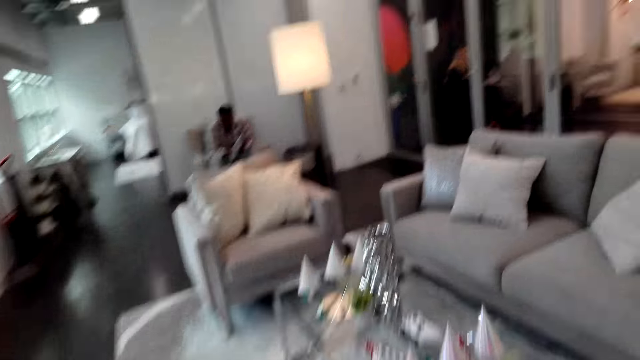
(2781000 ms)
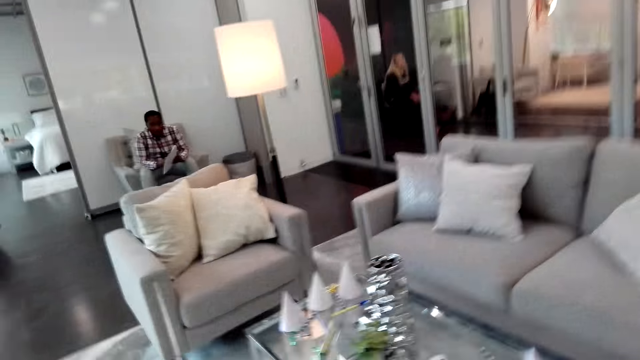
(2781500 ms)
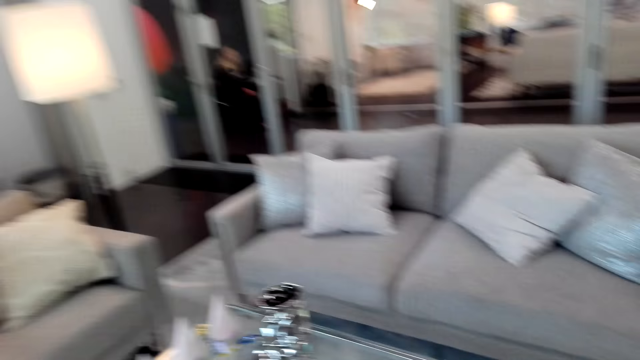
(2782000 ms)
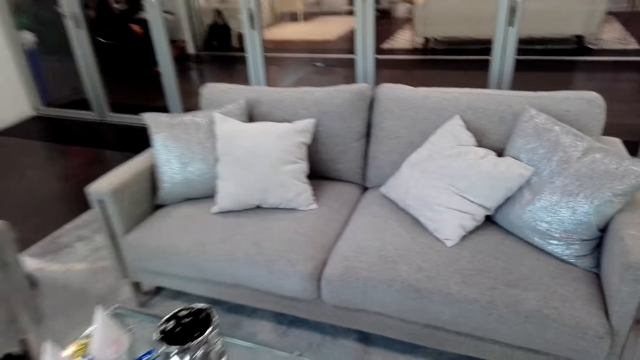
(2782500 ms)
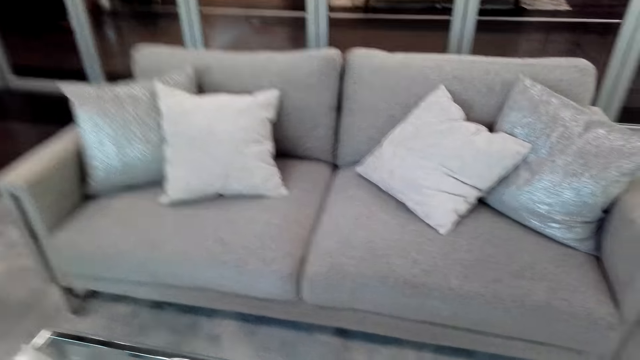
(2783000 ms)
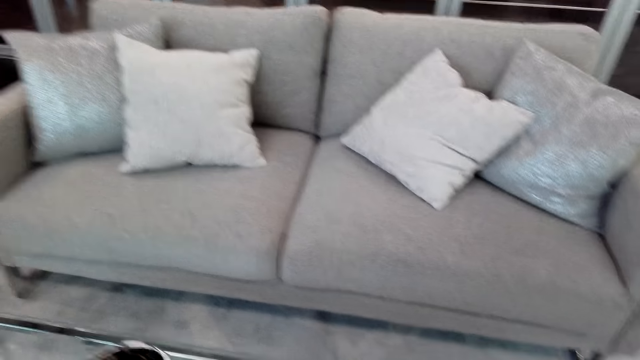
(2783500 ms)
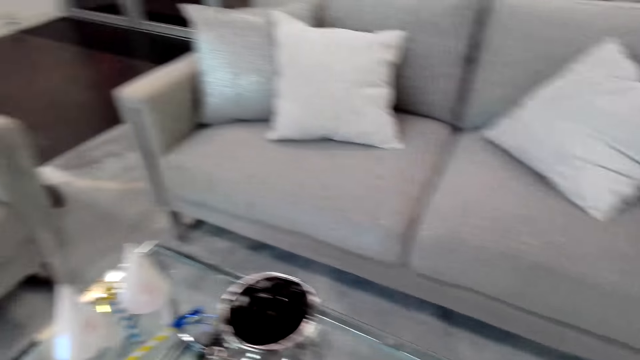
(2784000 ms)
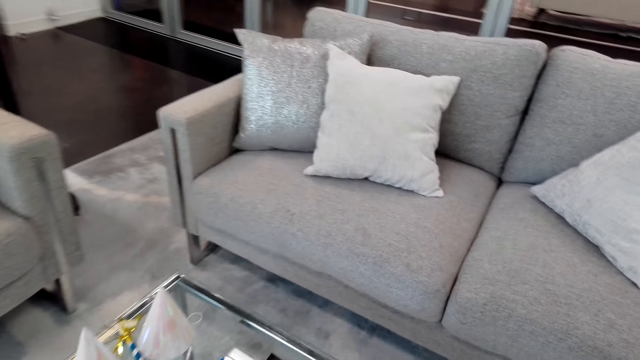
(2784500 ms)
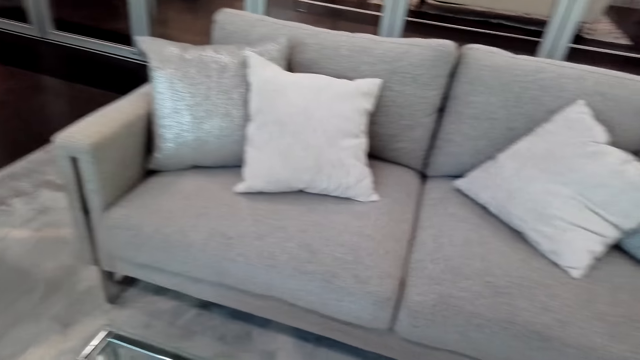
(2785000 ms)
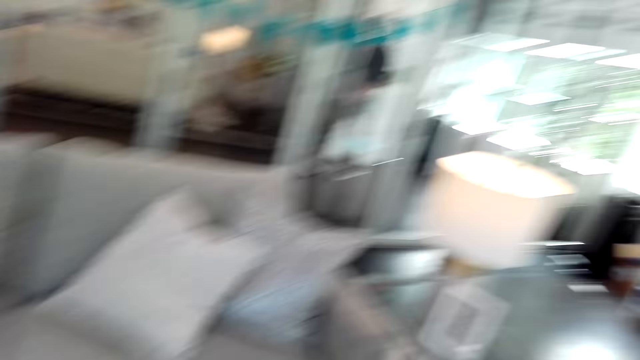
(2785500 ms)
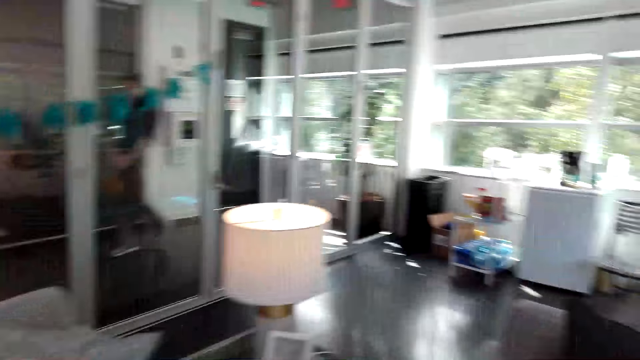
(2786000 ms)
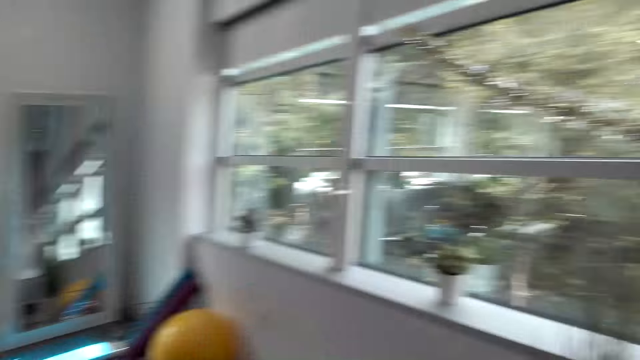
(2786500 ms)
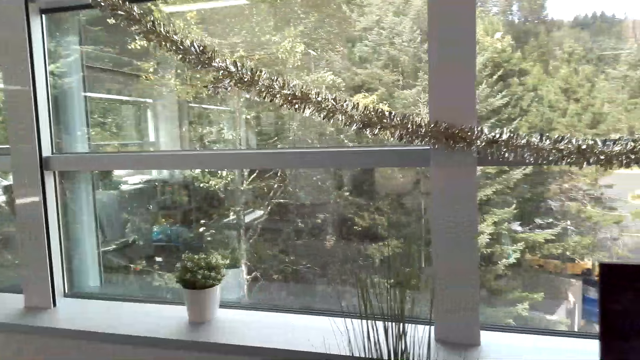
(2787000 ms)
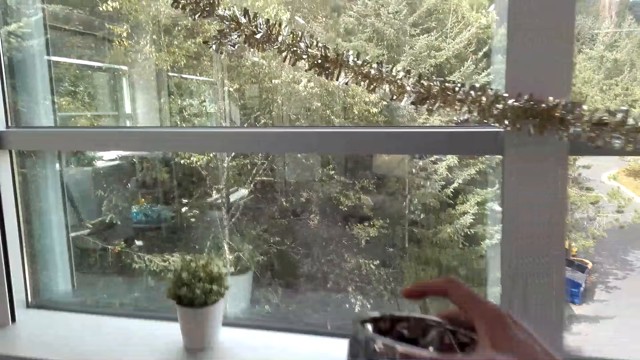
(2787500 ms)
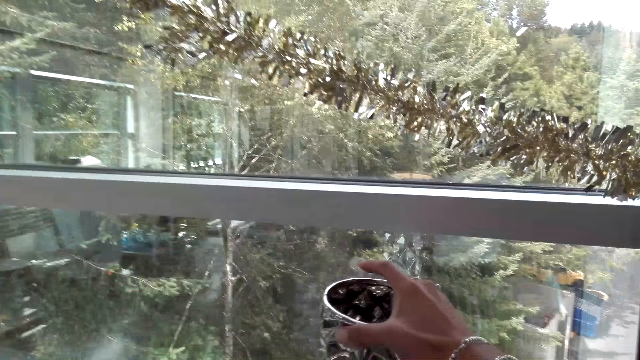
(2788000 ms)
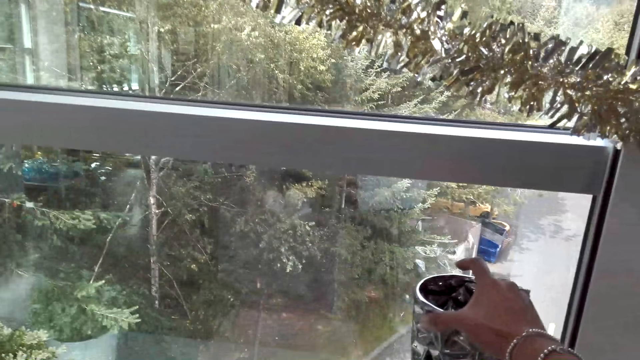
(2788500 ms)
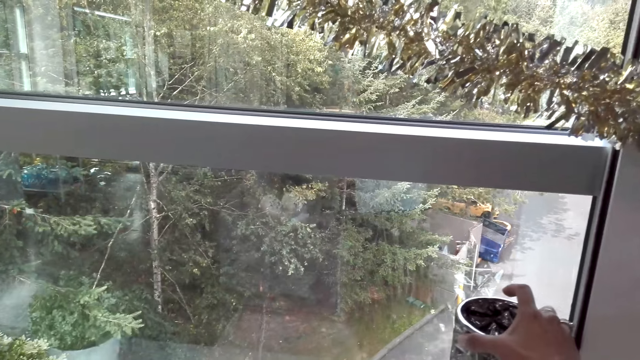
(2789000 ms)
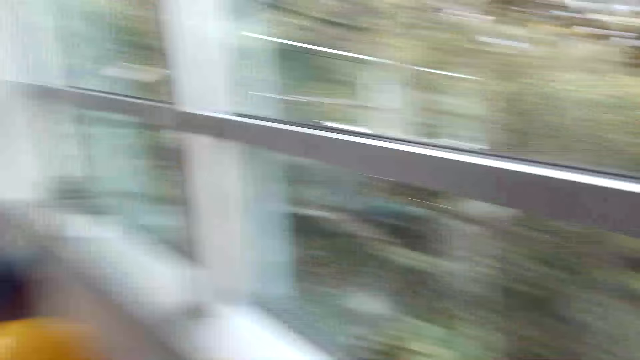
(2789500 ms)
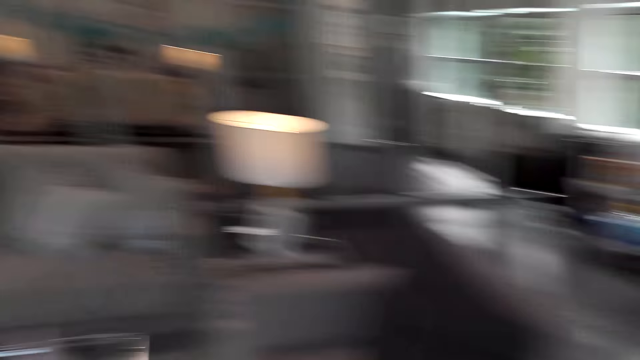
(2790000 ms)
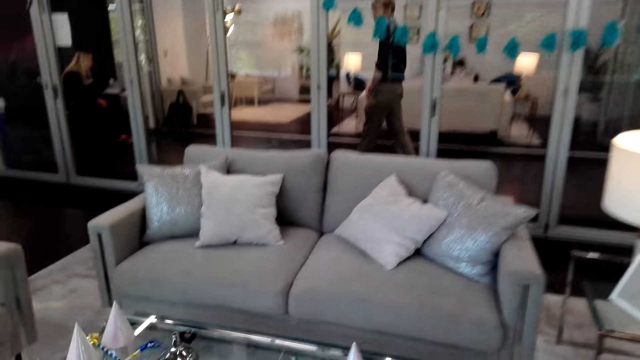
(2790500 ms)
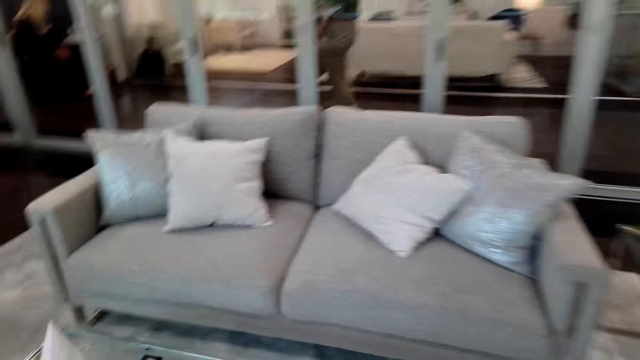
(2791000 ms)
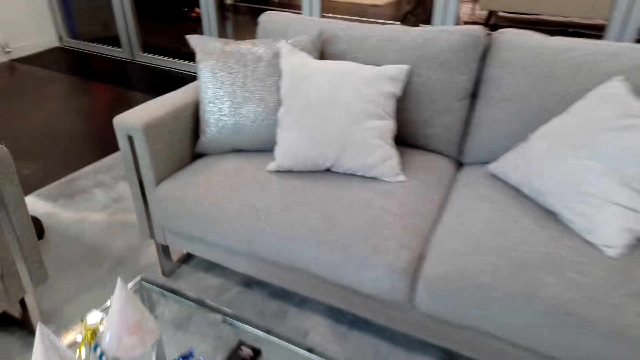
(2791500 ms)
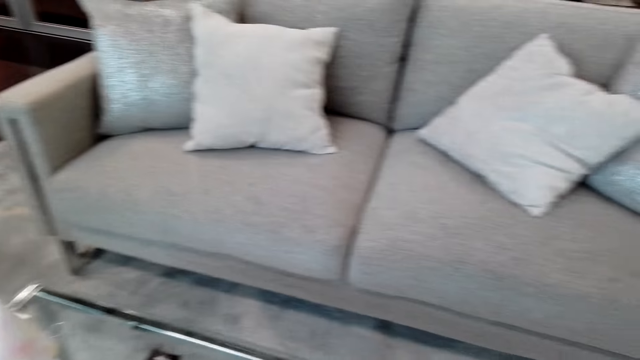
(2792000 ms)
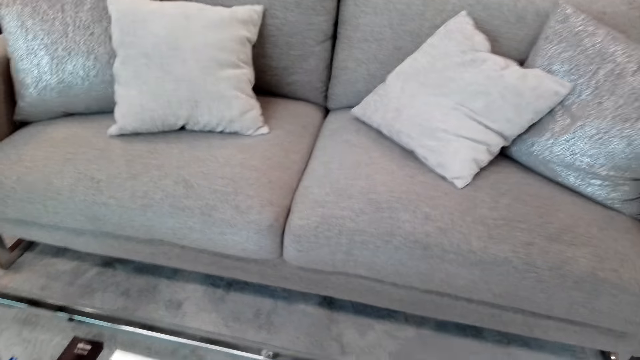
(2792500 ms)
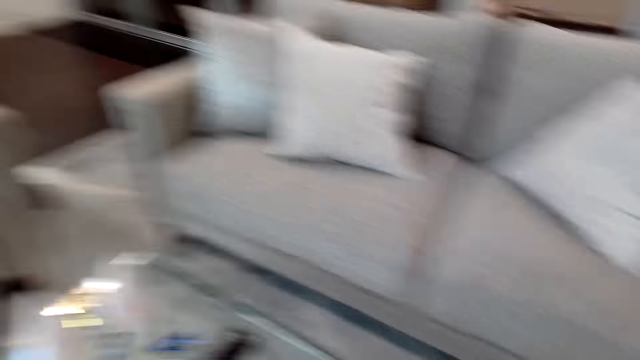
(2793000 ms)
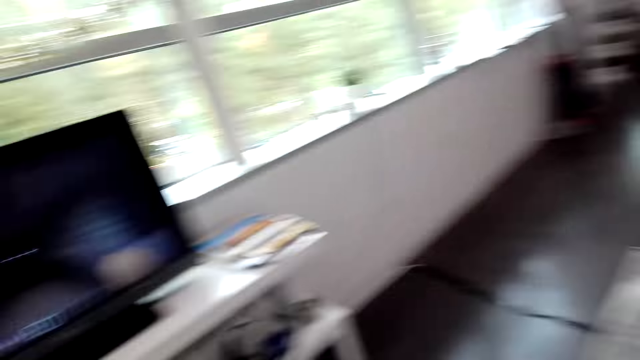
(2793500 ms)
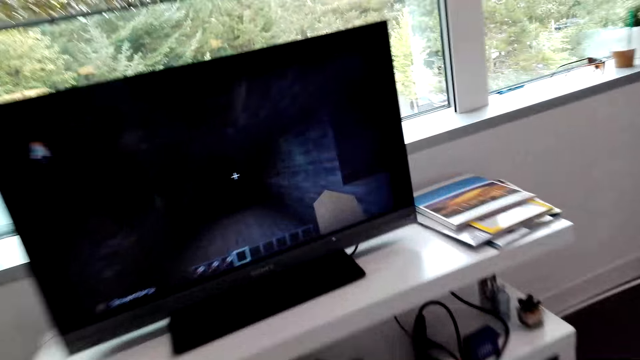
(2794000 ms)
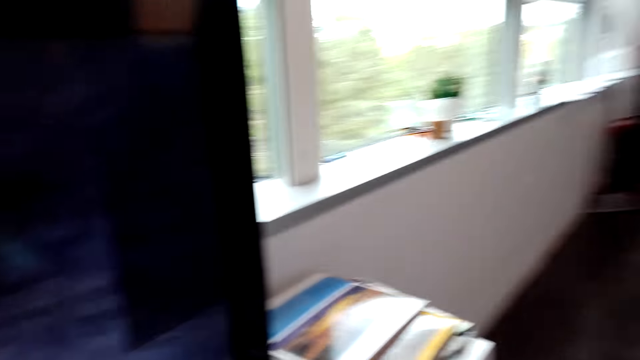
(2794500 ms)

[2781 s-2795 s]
The camera wearer speaks to a man. They stare around. They walk in the house. They place the vase on the window. They move around. They look around.

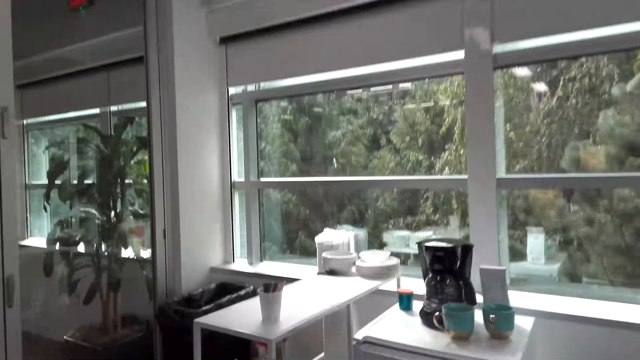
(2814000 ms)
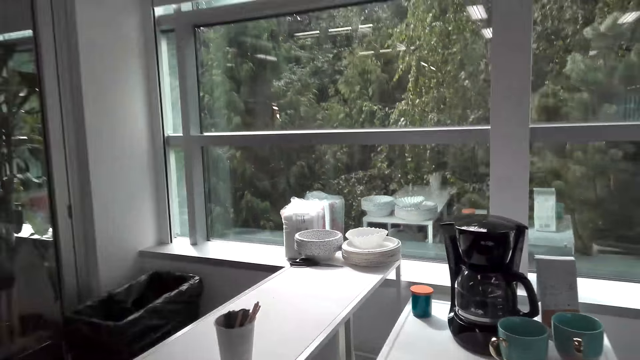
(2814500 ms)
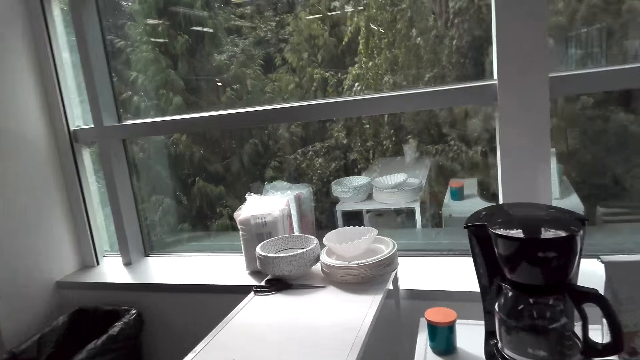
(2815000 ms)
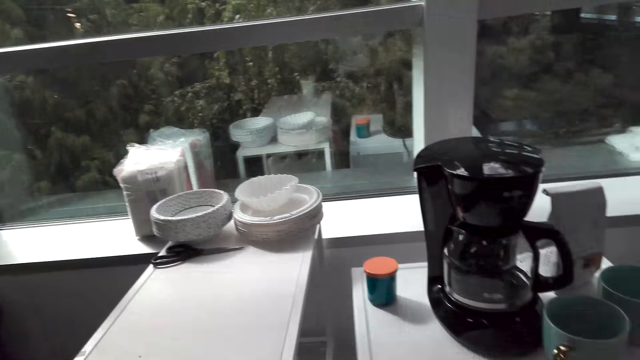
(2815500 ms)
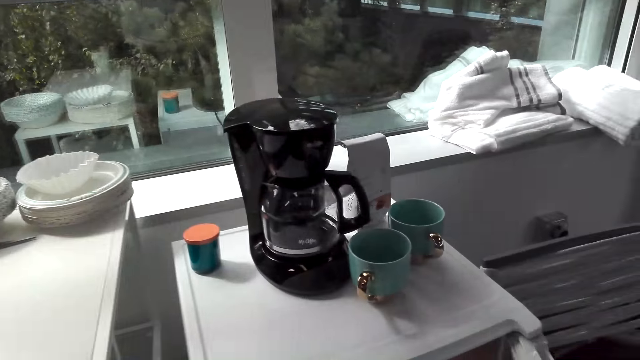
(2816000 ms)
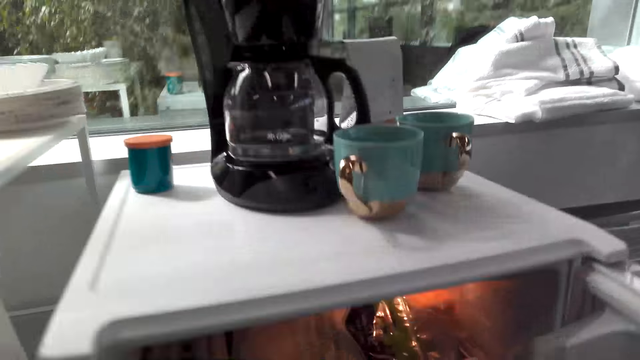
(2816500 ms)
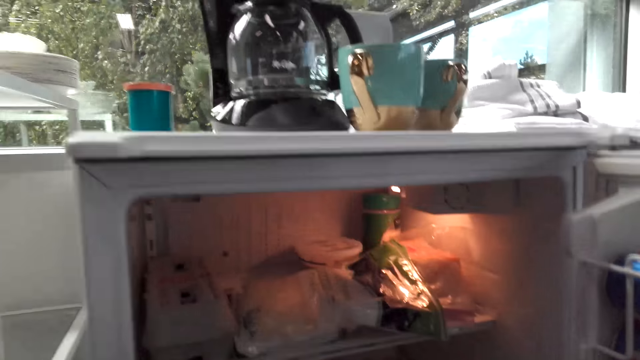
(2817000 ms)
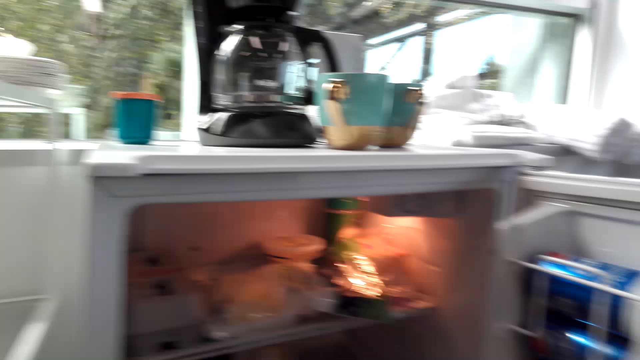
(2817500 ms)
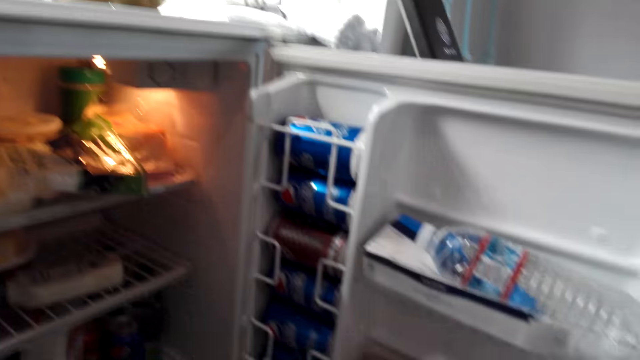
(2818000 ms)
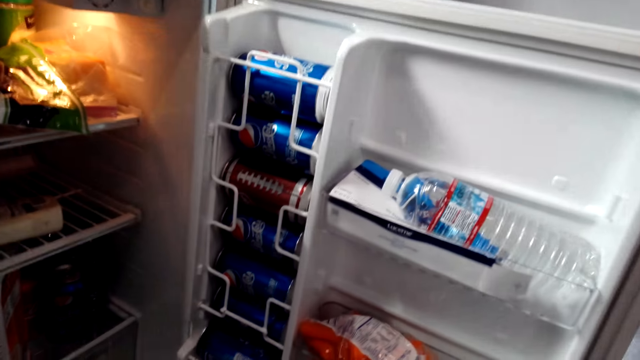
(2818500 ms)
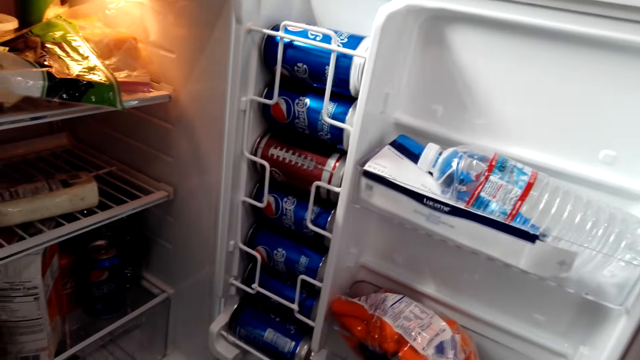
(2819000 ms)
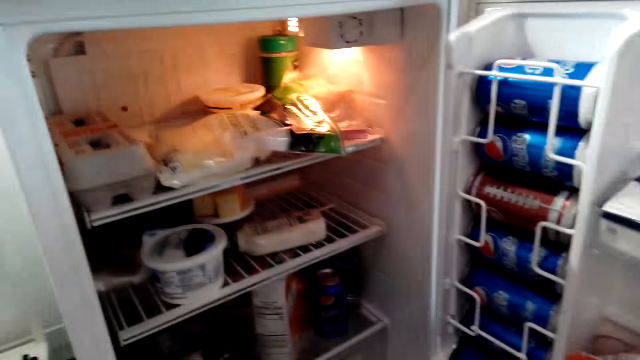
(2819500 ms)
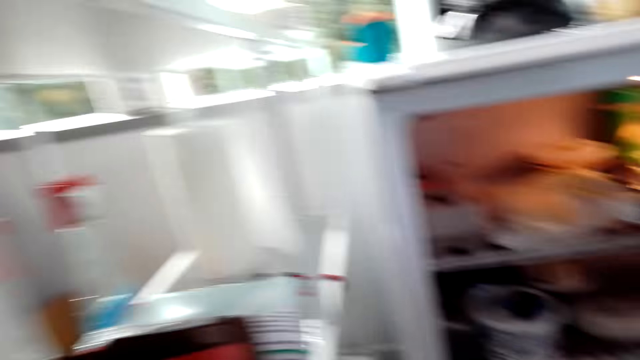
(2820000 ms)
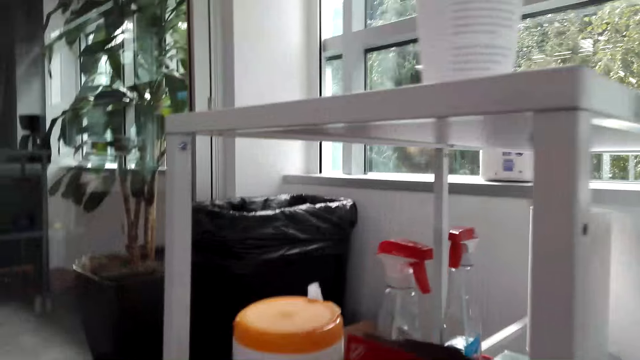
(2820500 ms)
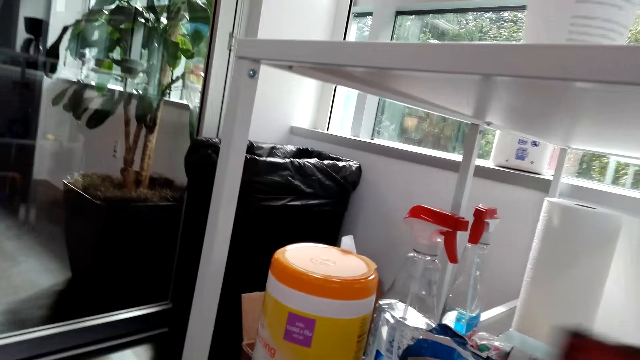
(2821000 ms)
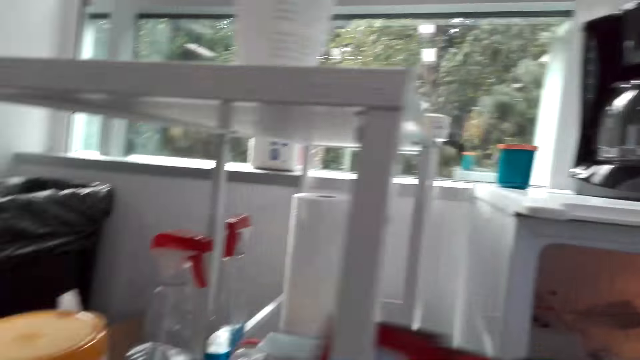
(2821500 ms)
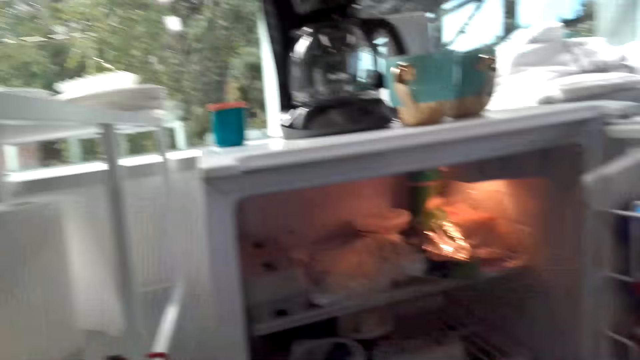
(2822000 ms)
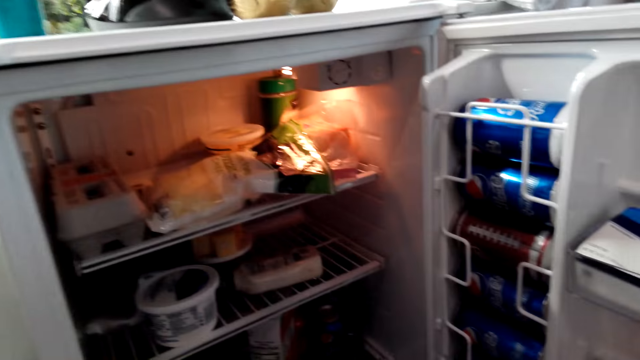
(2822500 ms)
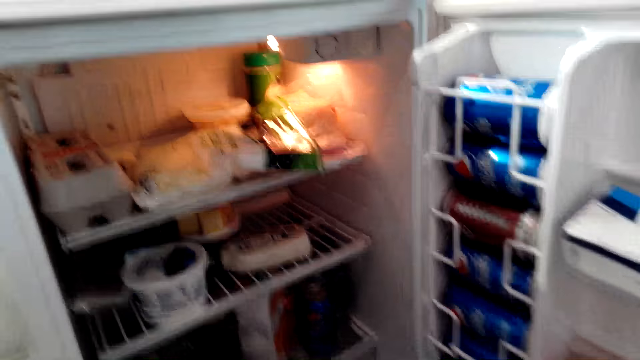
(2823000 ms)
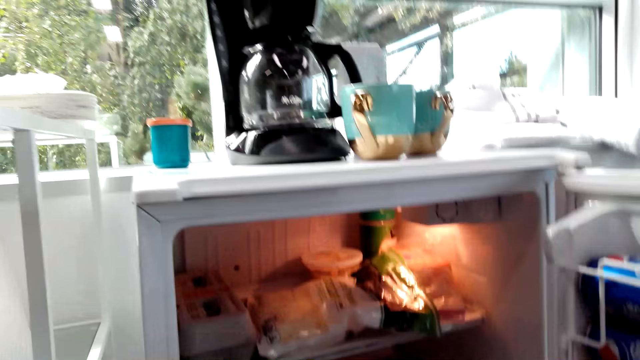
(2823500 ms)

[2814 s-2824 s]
The camera wearer opens the fridge. They look inside the fridge. They pick up the box. They look inside the fridge.
